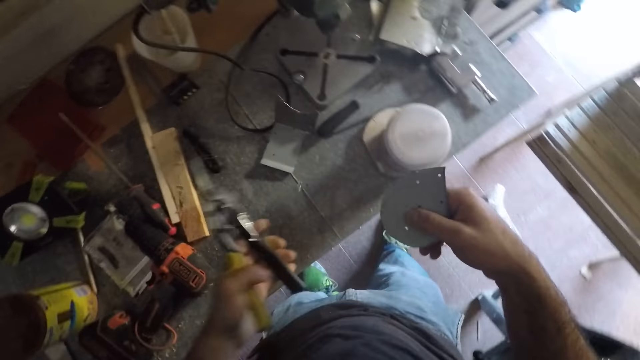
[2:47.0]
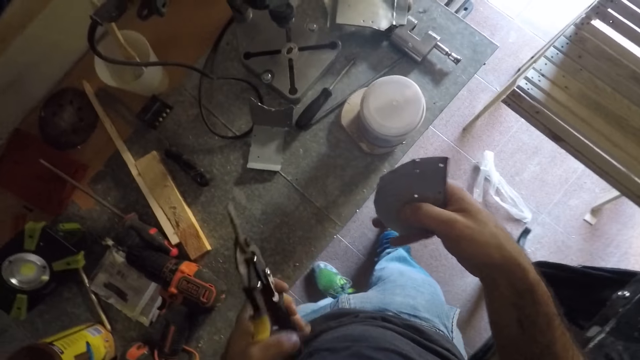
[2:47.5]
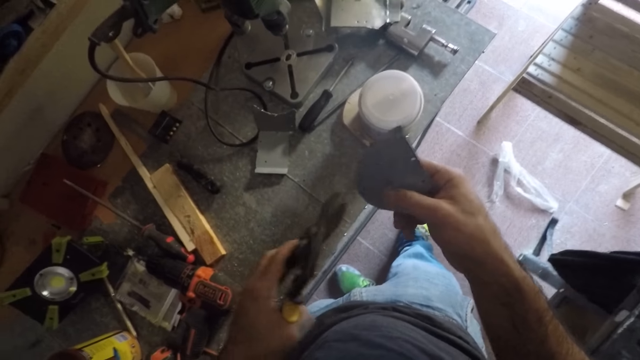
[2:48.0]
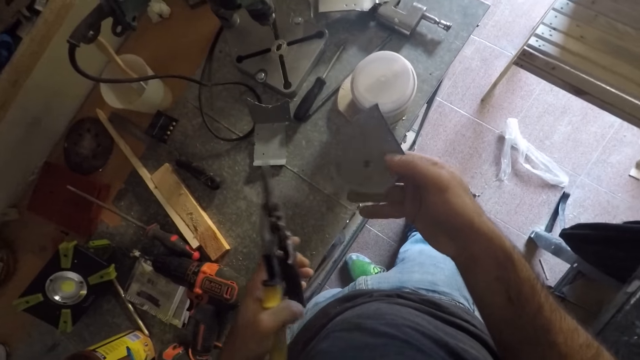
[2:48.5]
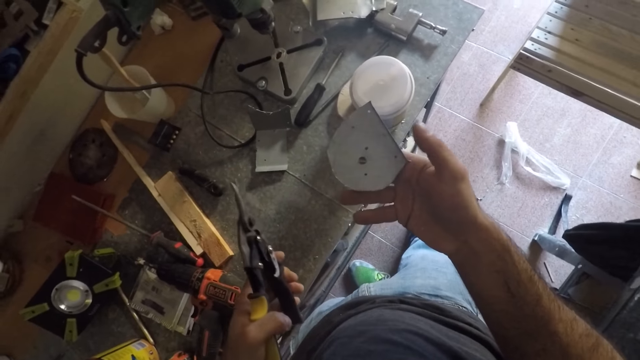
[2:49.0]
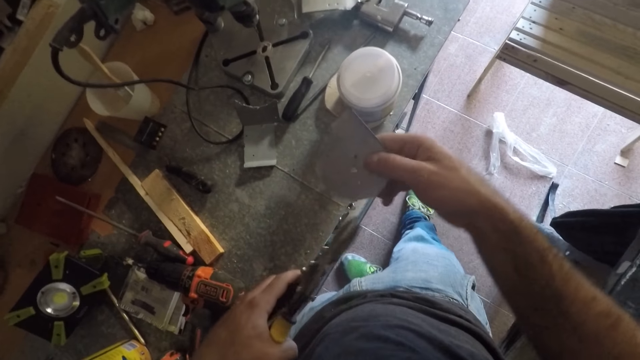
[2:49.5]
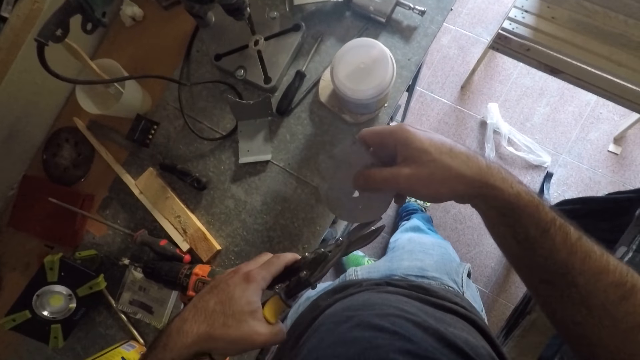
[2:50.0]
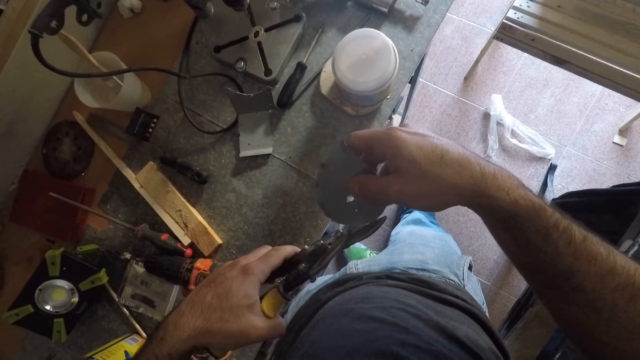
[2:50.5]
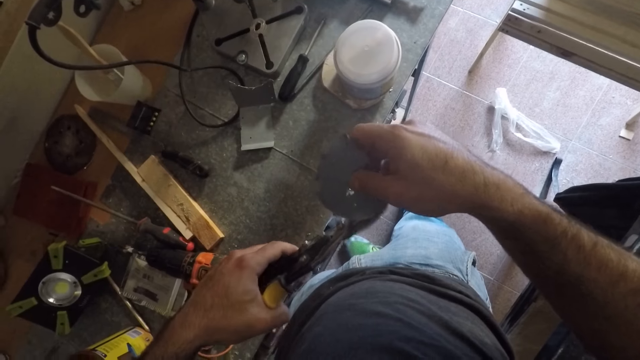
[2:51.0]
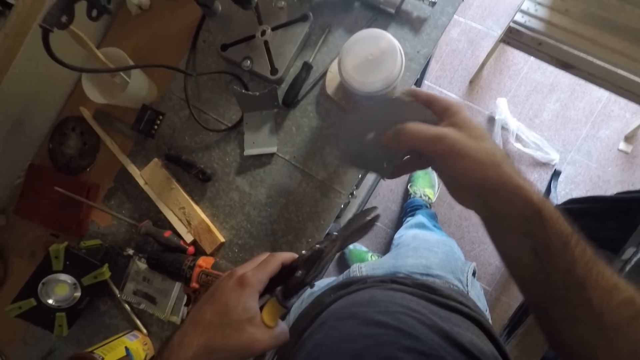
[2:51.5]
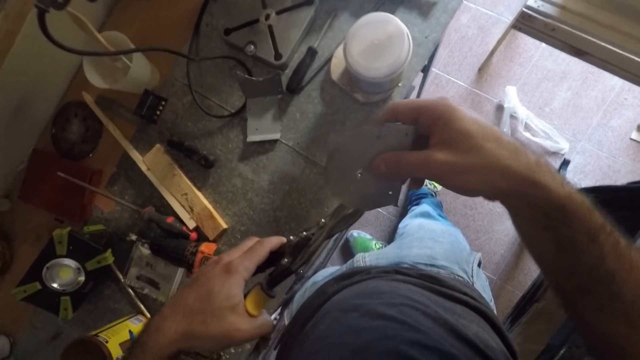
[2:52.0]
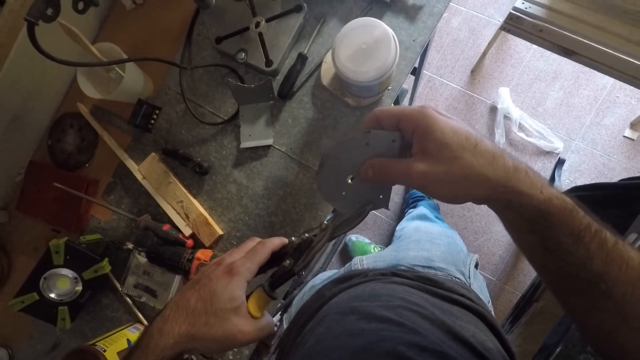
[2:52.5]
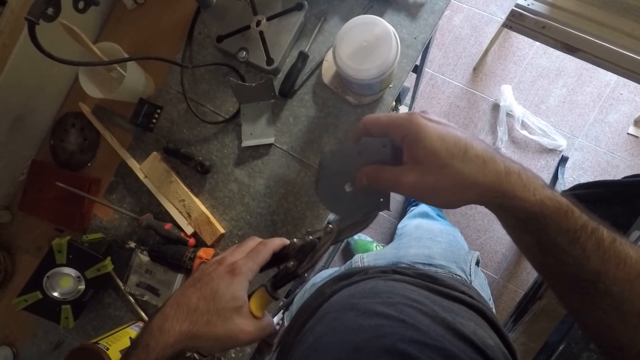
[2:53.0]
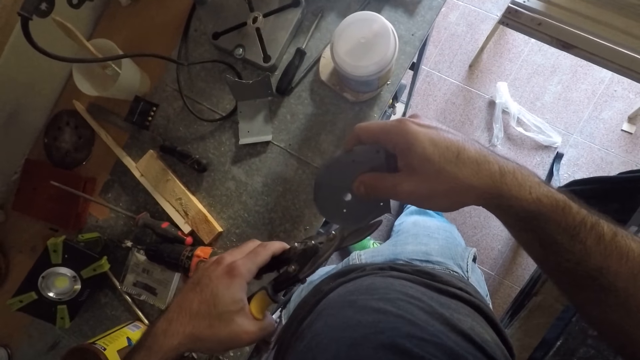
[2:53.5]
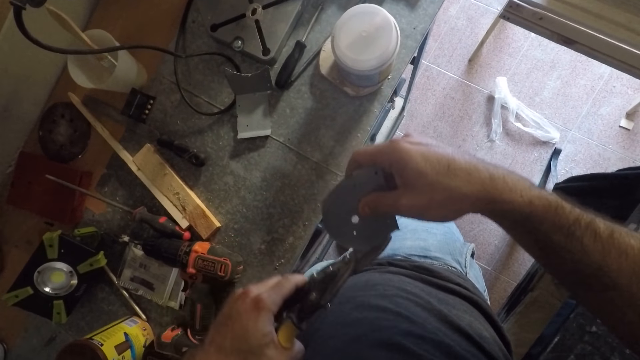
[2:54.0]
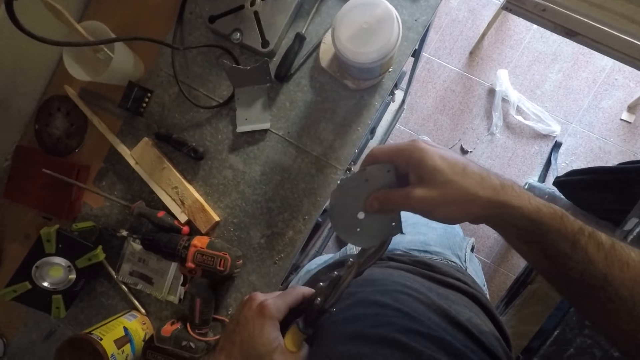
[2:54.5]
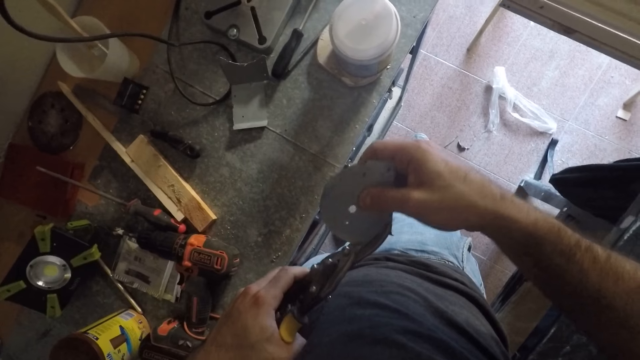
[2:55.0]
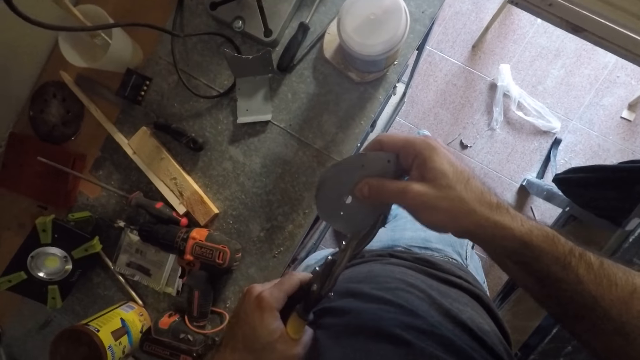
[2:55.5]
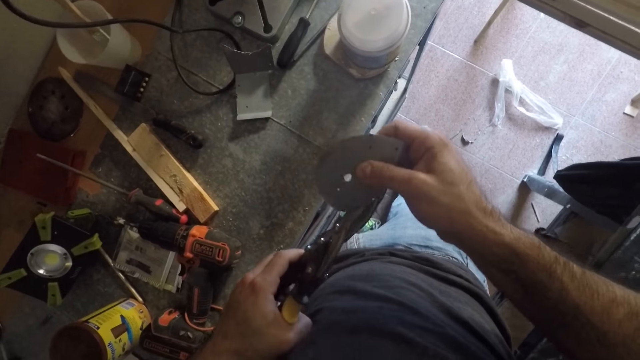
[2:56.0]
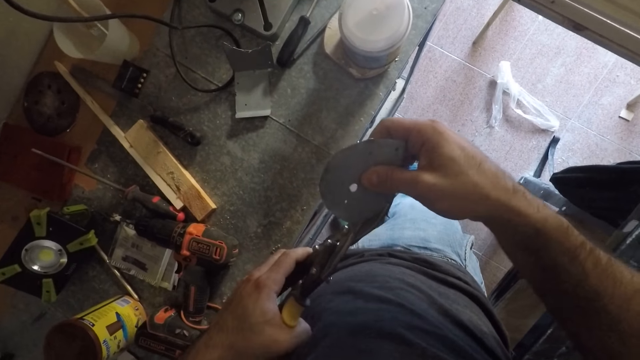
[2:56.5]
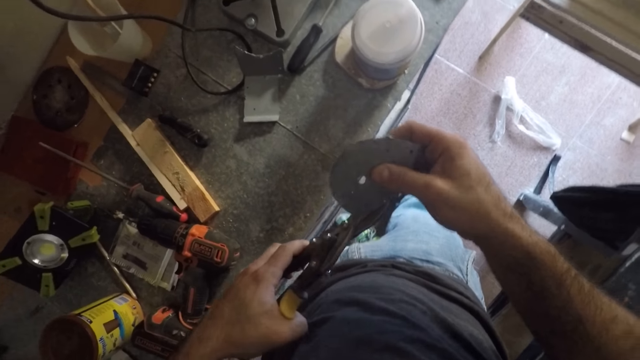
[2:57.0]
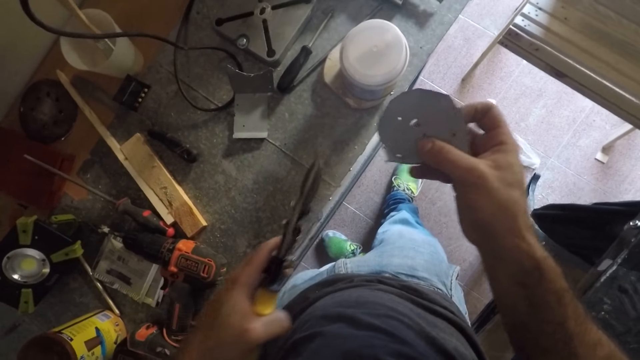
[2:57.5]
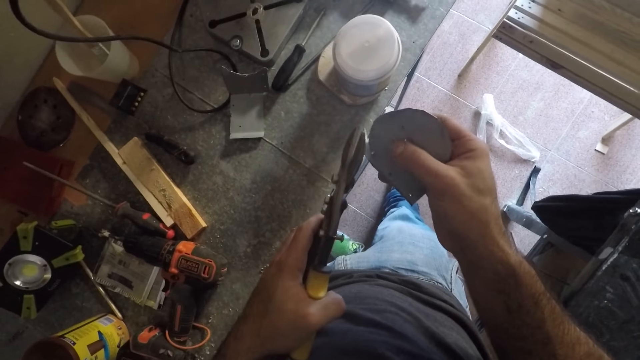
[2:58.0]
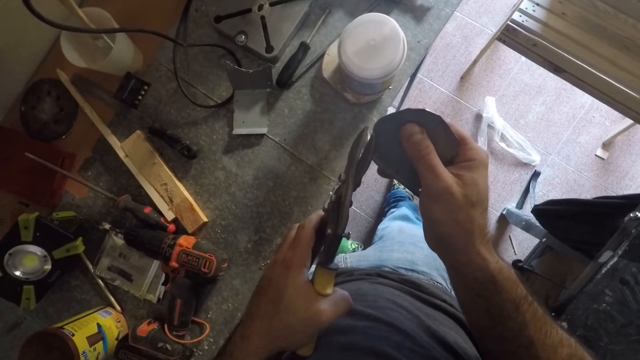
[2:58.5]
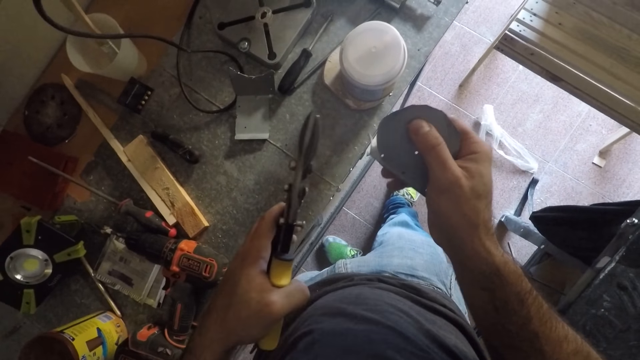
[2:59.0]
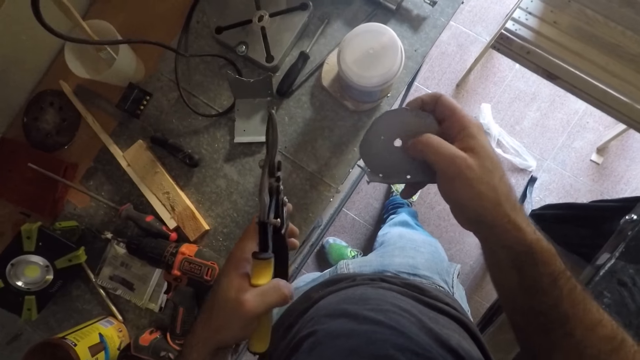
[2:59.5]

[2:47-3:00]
The camera wearer checks the metal. They cut the metal with pliers.

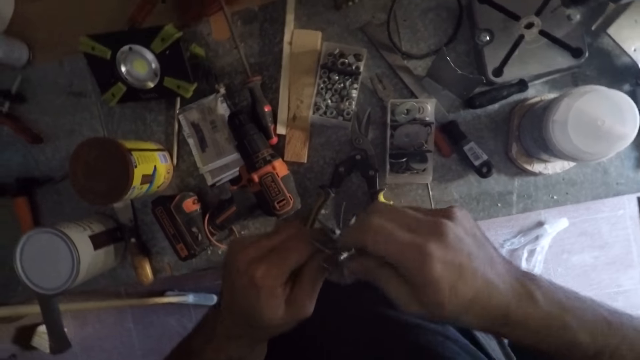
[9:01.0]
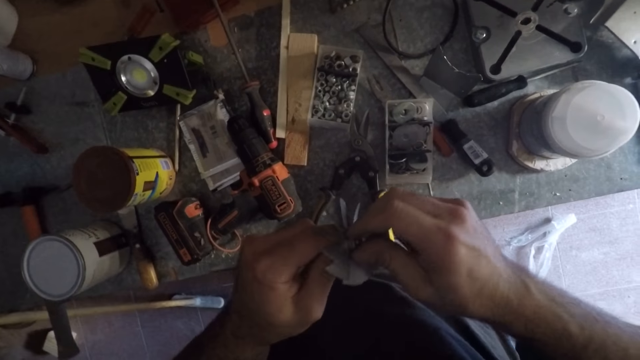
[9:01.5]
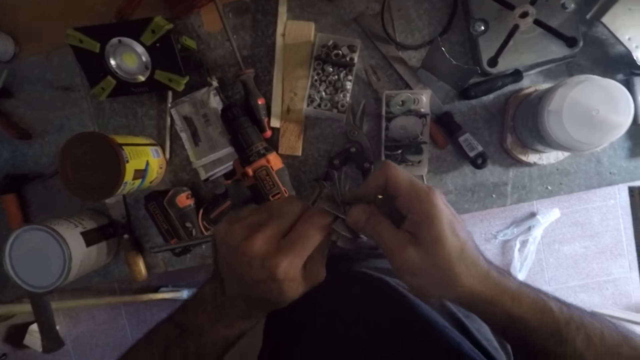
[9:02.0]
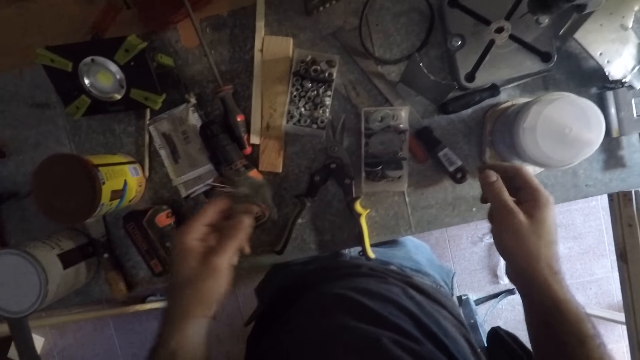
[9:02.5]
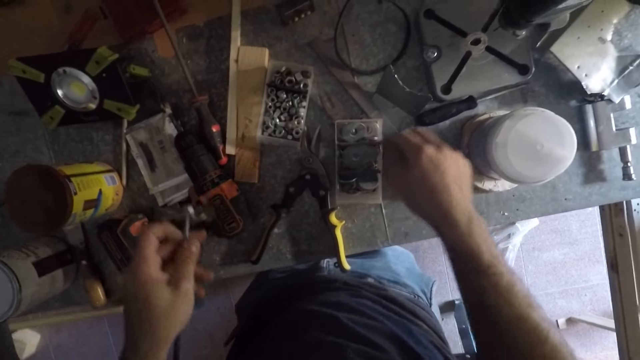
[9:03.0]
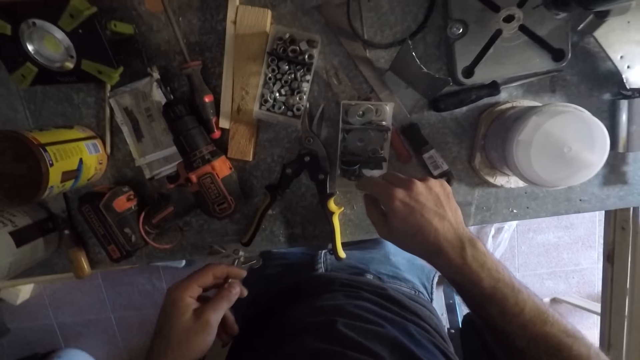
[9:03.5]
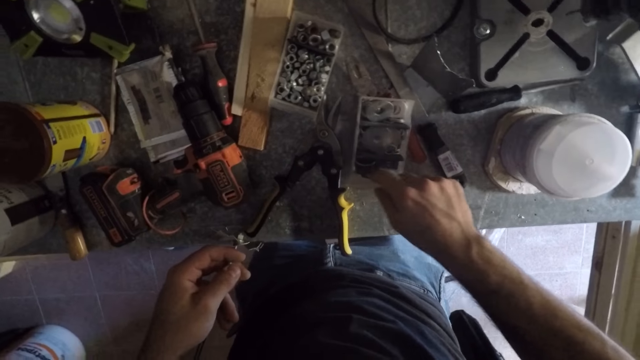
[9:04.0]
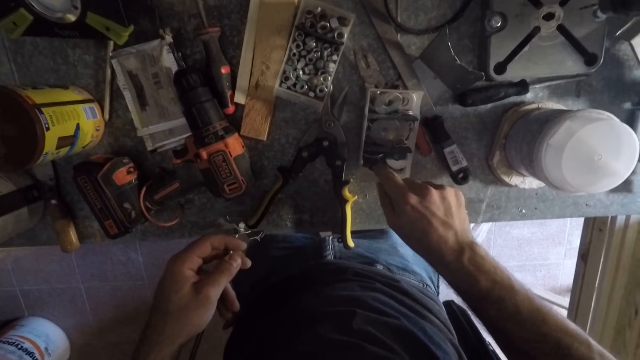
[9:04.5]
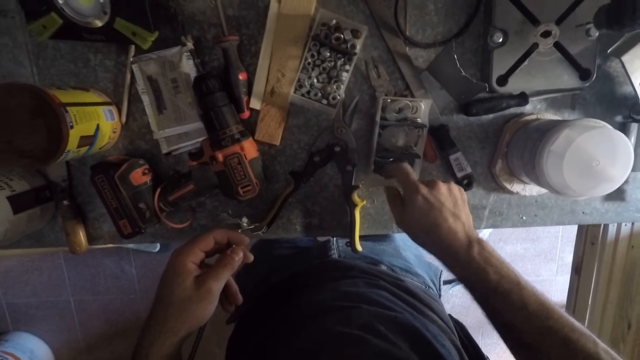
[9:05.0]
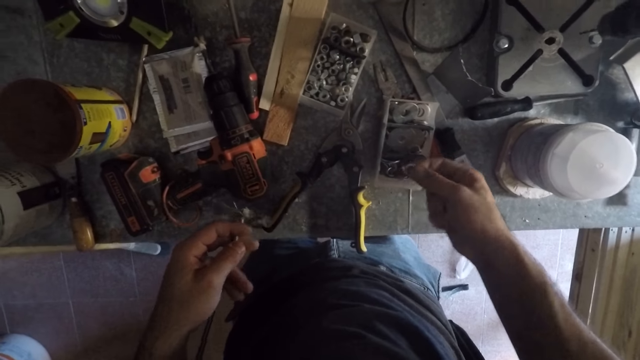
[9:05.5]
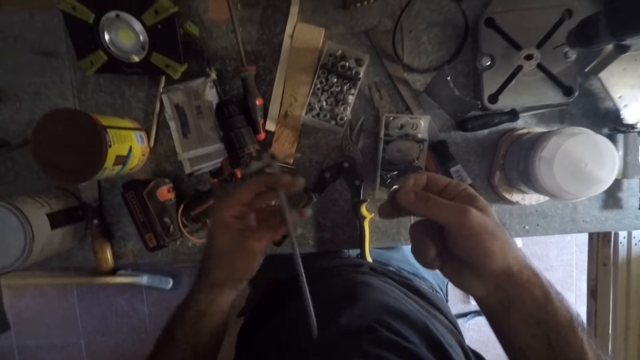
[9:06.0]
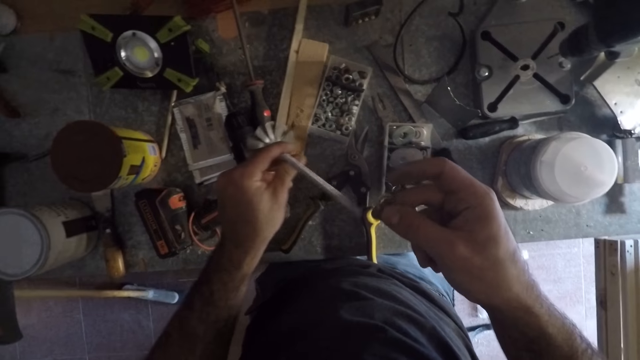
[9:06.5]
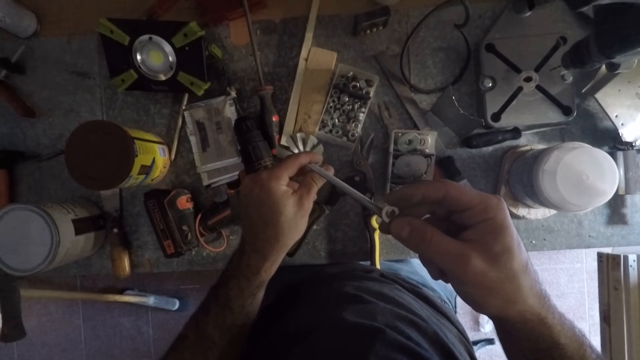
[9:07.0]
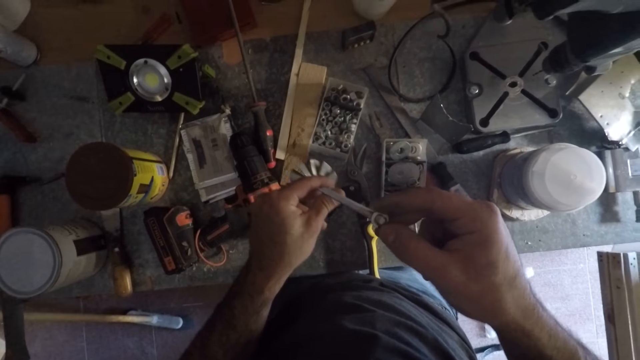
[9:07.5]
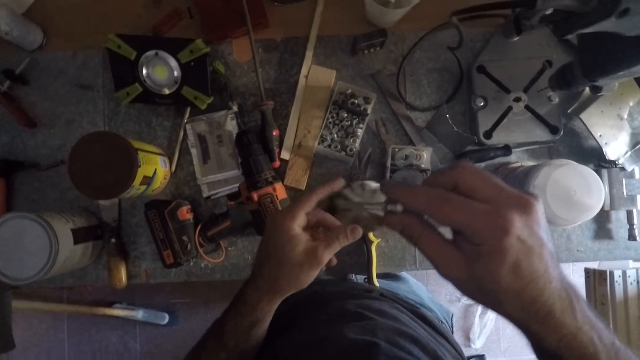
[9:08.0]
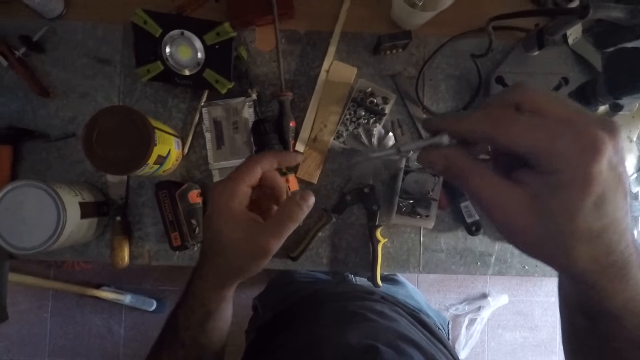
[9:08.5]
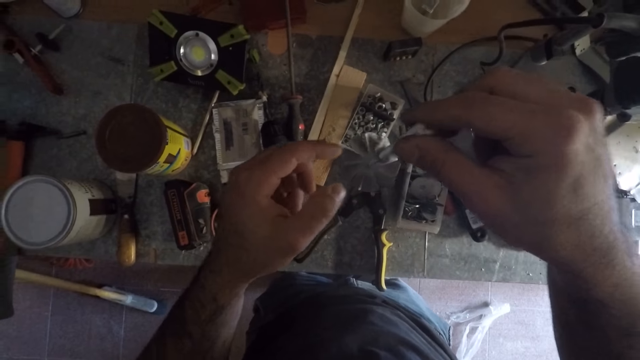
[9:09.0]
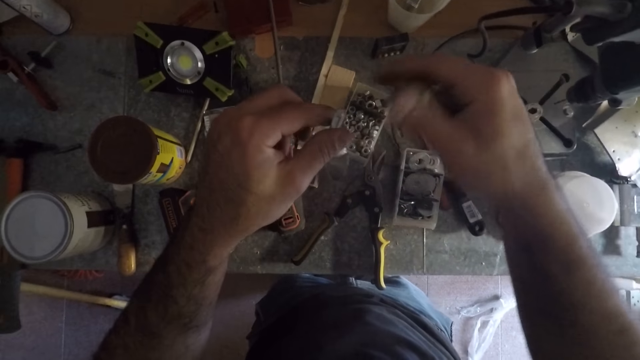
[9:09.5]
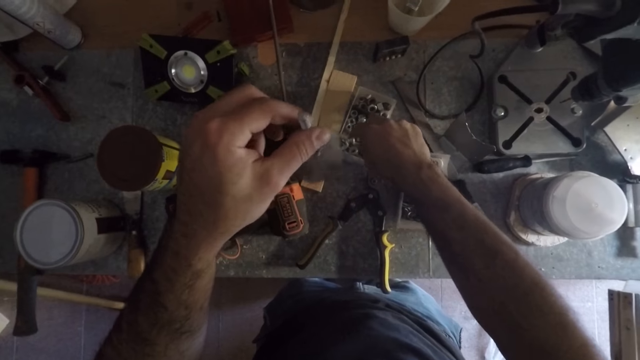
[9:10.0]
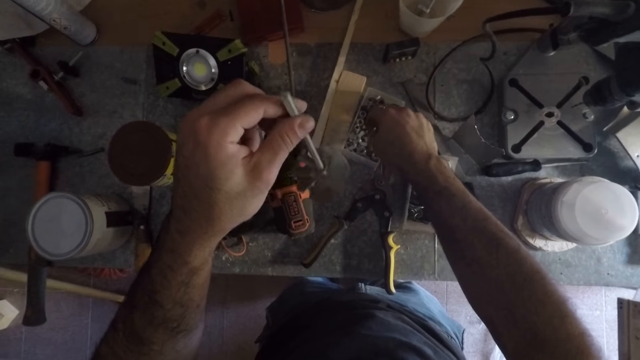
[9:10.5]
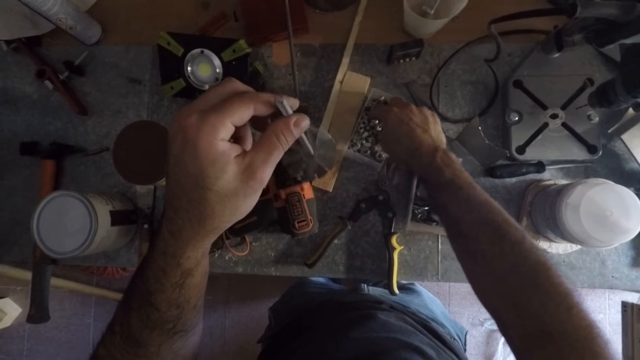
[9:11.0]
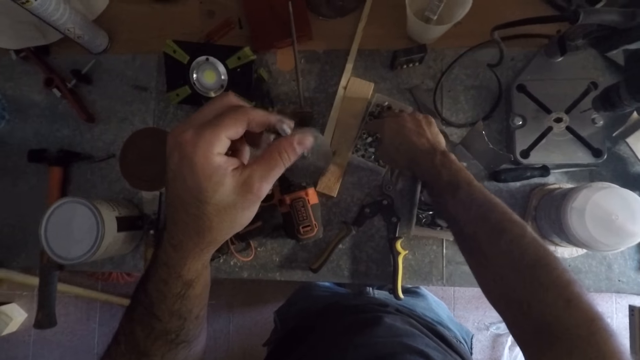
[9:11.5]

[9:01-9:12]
The camera wearer picks up a washer from the plastic container on the table with his right hand. He passes the washer over the metal rod. He slides the washer over the metal rod. He picks up a nut from the container.
